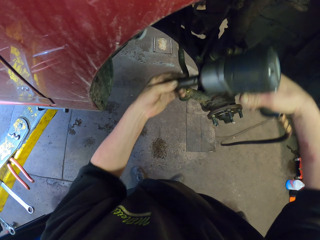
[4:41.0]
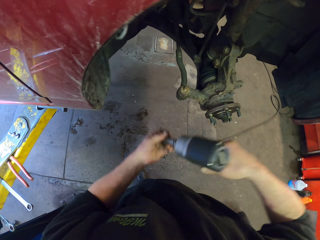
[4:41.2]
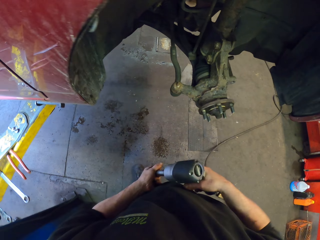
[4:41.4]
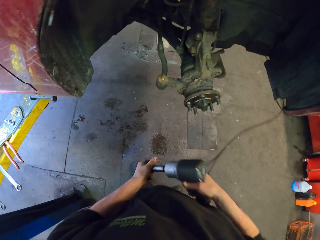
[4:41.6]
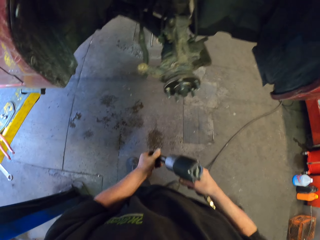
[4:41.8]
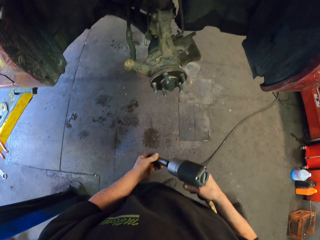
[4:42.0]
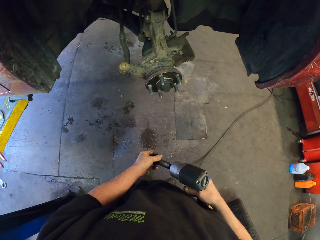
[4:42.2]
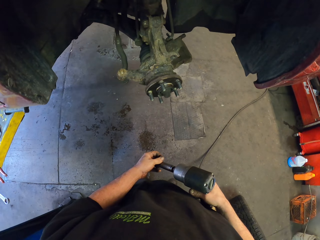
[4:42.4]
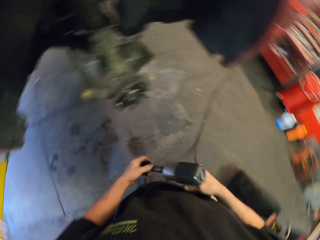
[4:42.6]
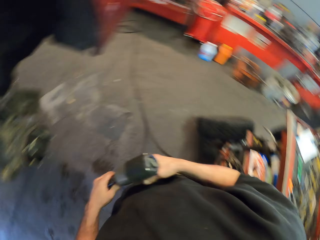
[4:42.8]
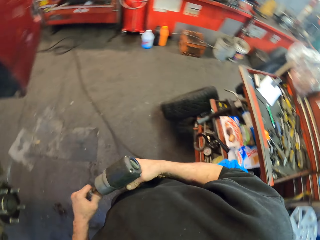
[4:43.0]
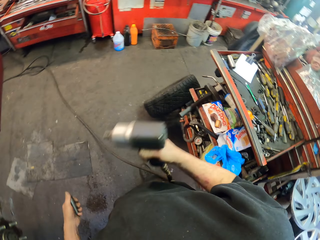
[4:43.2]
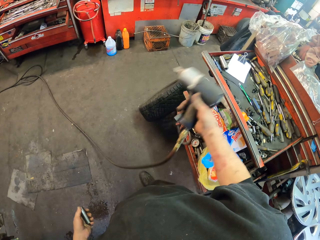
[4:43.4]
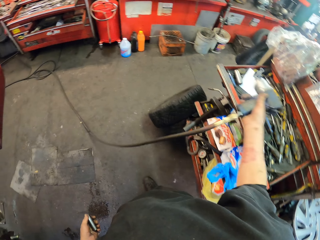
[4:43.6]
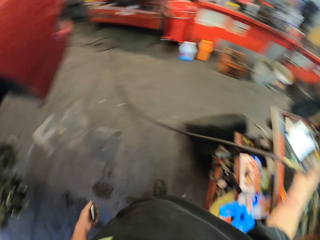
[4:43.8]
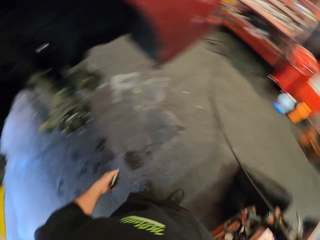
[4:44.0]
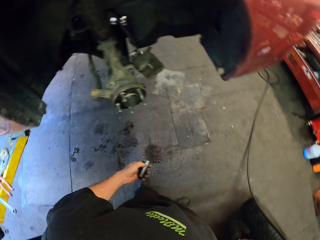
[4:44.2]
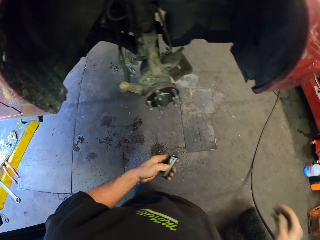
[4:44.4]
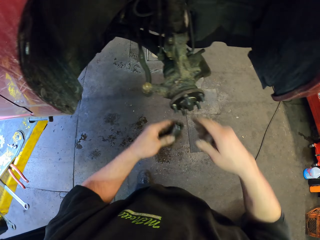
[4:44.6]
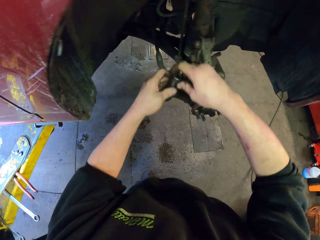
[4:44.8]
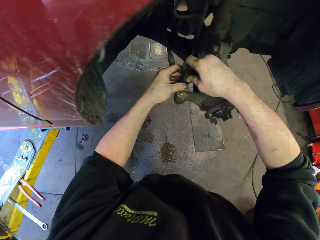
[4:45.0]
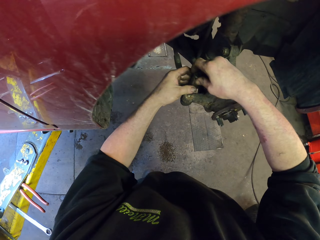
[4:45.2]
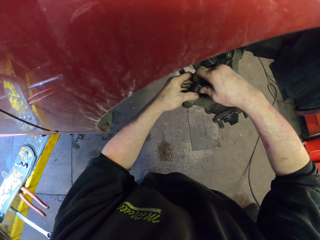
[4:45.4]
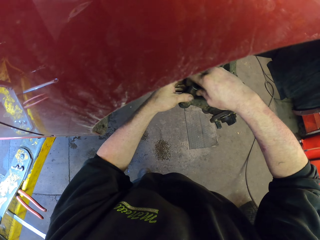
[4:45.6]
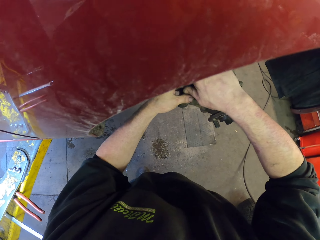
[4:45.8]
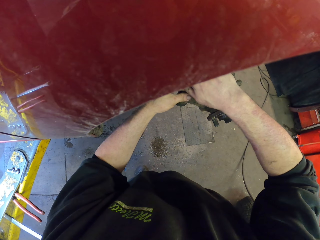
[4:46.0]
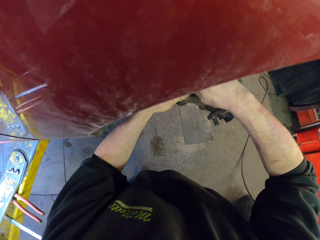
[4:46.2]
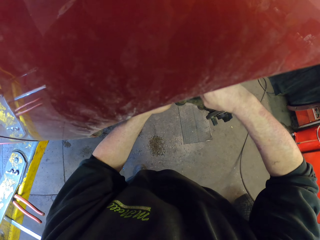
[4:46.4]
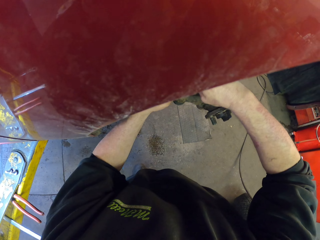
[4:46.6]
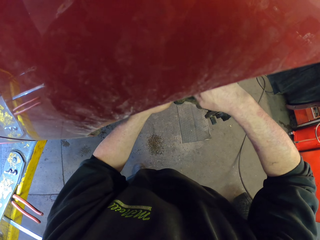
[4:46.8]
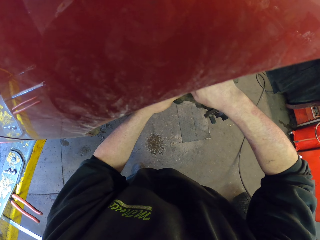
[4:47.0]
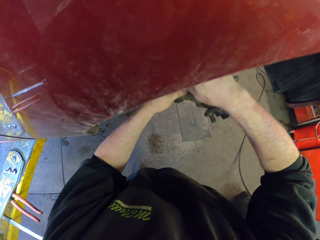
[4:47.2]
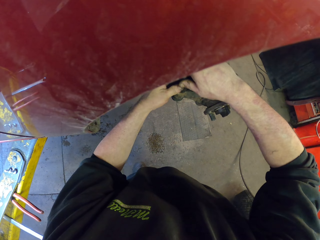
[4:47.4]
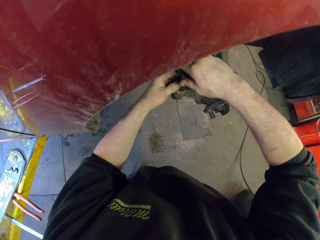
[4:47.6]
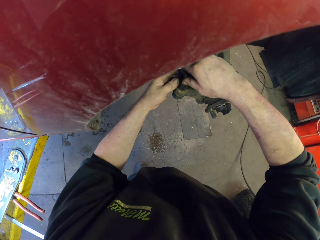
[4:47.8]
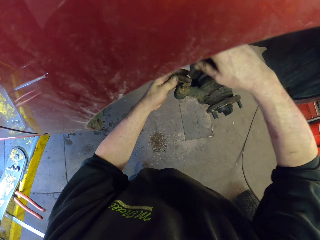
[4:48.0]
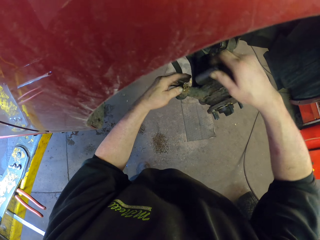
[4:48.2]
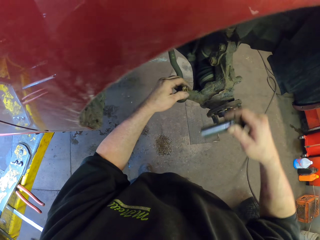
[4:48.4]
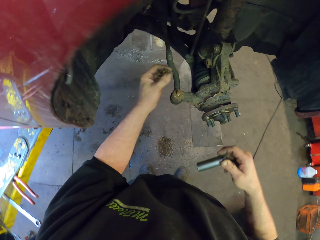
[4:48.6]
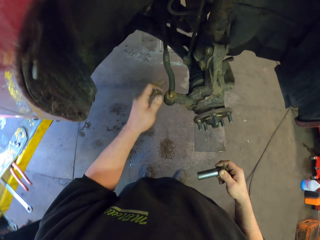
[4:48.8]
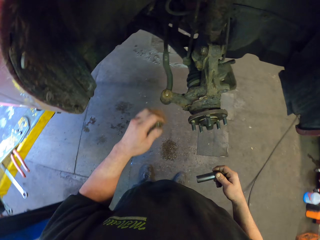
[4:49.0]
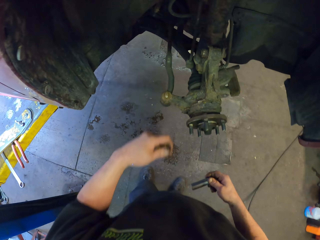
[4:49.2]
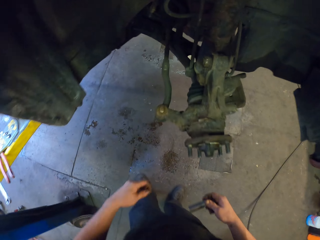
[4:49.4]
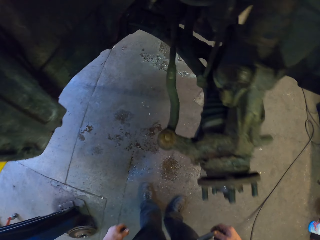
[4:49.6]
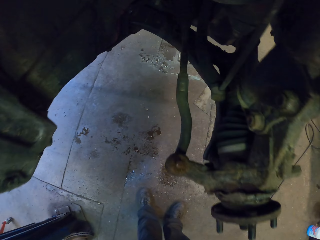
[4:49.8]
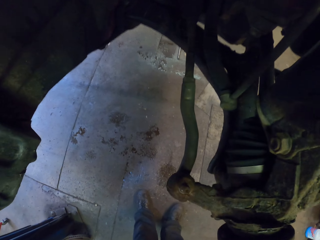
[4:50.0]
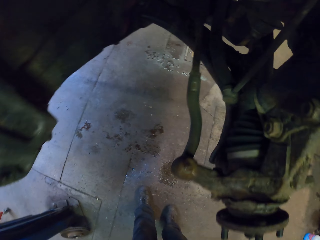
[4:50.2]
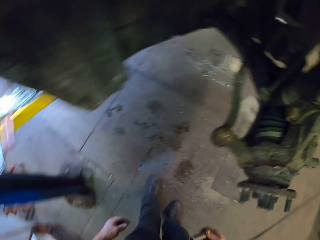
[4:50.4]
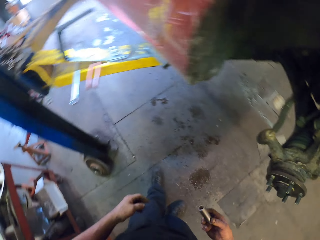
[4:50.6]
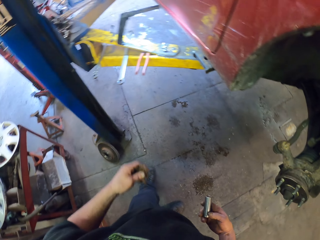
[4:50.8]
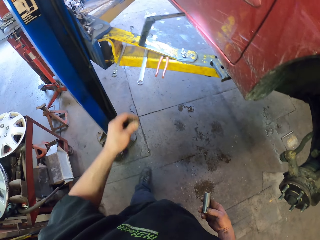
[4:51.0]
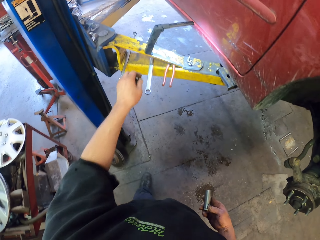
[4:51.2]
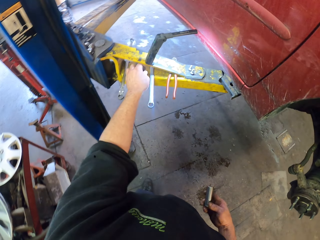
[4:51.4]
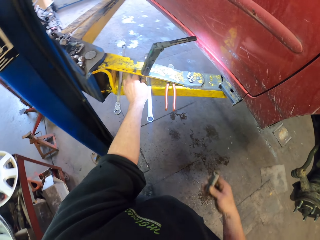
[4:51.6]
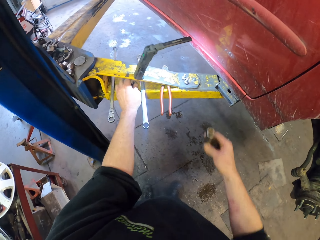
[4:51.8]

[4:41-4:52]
The camera wearer removes the round gun from the nut gun. They put the drill on the drawer. They fix the round spanner on the vehicle. They remove the spanner from the spare. They stare at the steel.

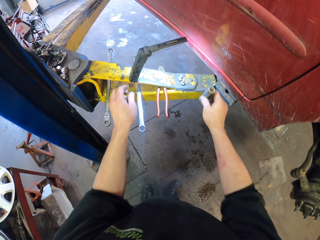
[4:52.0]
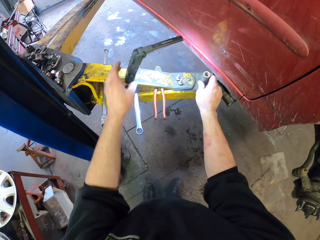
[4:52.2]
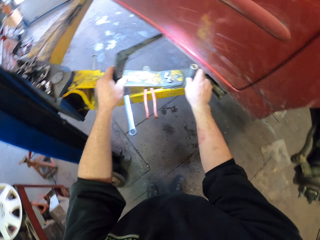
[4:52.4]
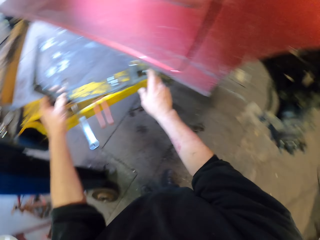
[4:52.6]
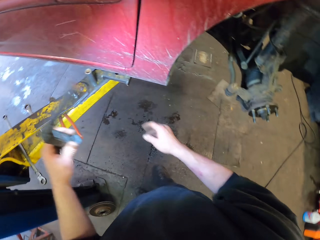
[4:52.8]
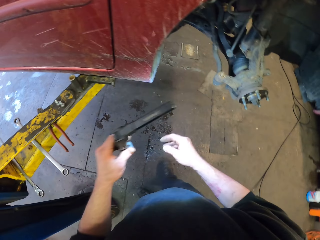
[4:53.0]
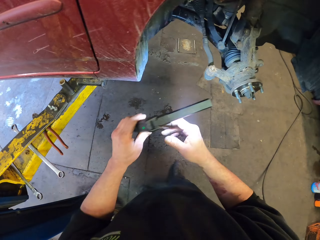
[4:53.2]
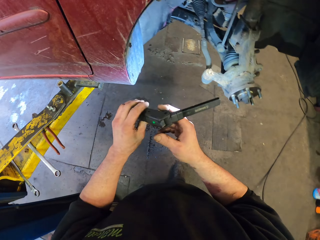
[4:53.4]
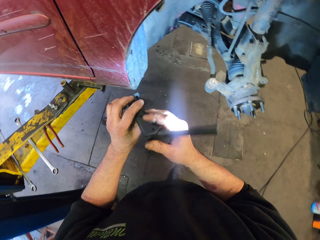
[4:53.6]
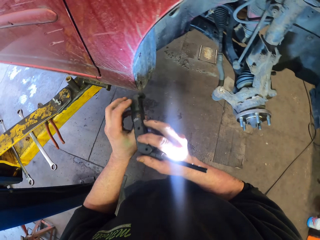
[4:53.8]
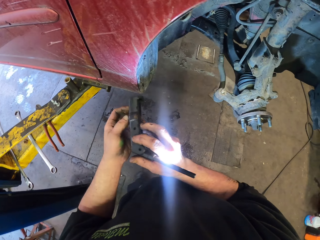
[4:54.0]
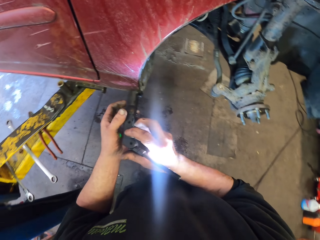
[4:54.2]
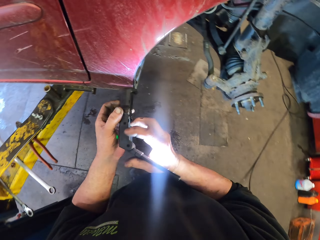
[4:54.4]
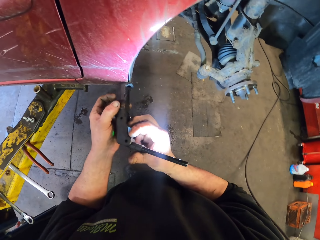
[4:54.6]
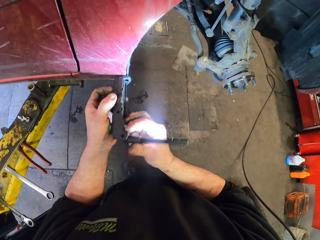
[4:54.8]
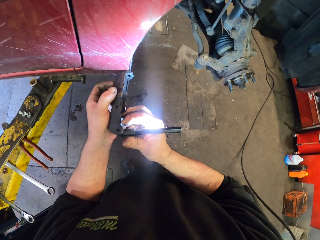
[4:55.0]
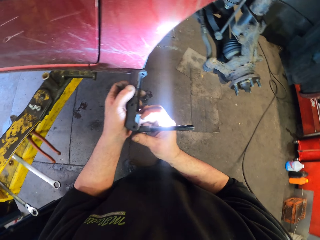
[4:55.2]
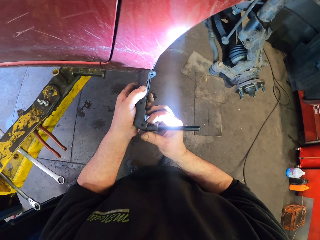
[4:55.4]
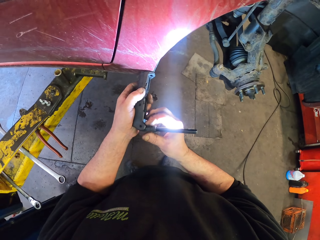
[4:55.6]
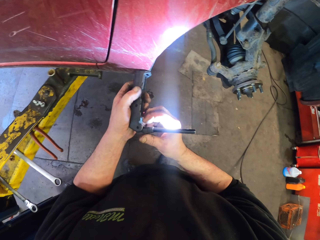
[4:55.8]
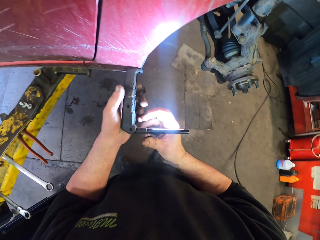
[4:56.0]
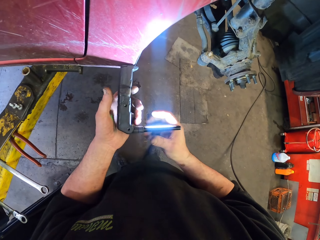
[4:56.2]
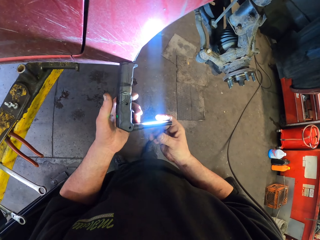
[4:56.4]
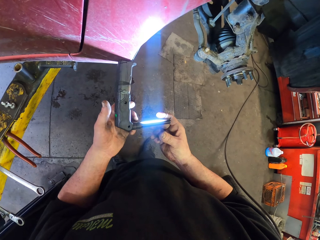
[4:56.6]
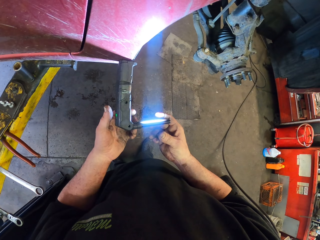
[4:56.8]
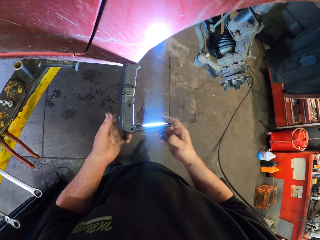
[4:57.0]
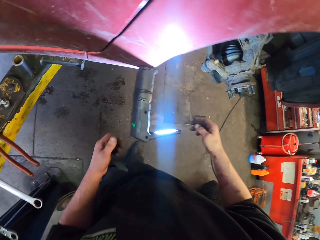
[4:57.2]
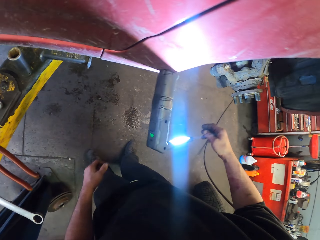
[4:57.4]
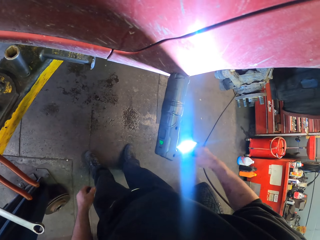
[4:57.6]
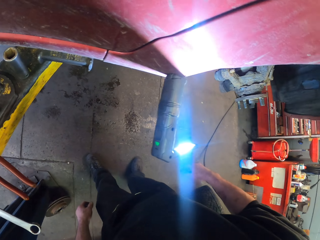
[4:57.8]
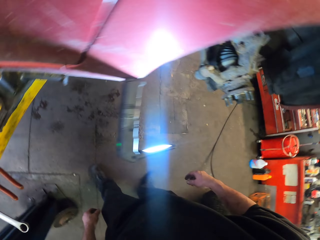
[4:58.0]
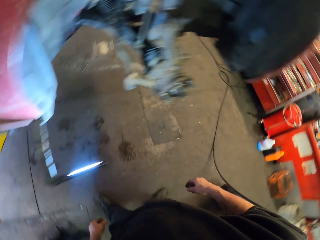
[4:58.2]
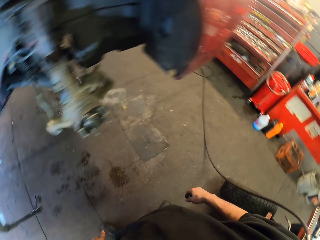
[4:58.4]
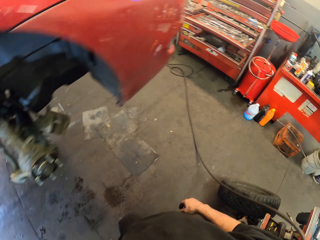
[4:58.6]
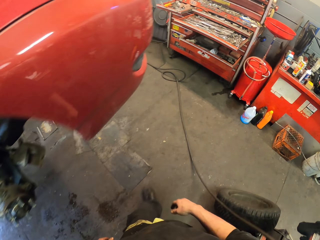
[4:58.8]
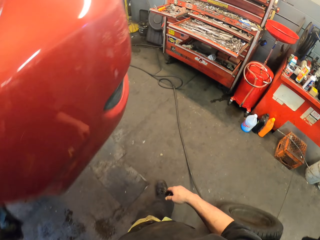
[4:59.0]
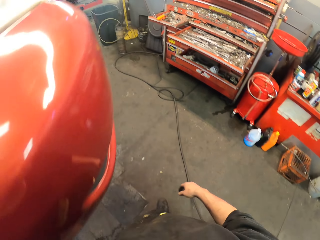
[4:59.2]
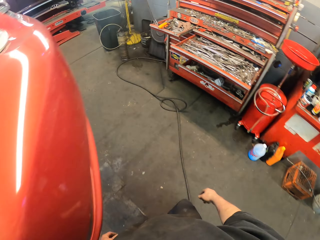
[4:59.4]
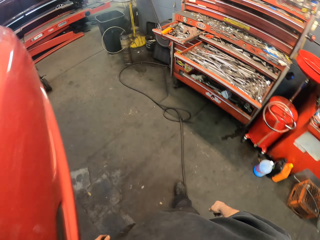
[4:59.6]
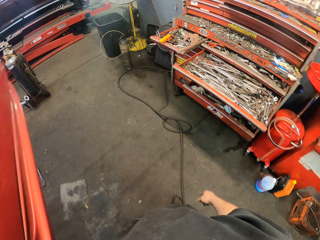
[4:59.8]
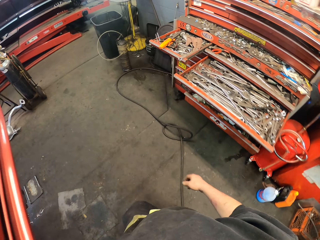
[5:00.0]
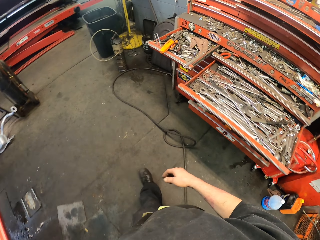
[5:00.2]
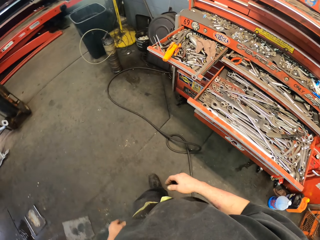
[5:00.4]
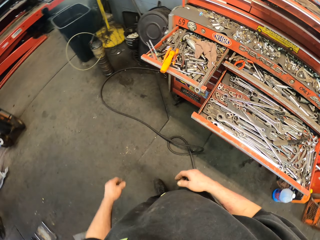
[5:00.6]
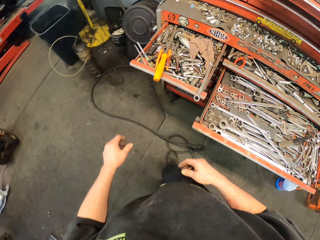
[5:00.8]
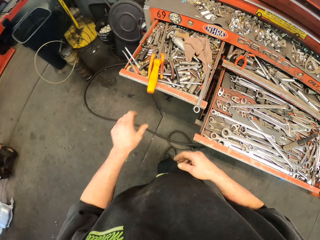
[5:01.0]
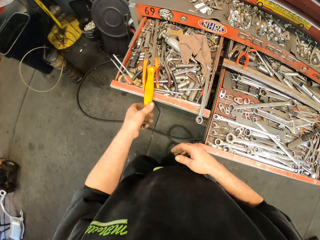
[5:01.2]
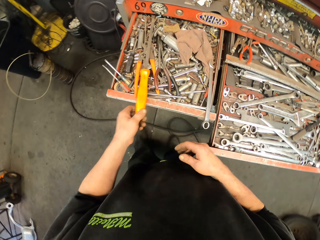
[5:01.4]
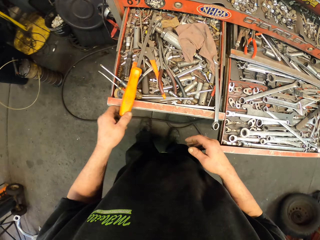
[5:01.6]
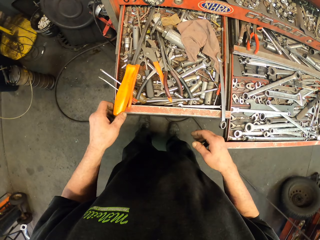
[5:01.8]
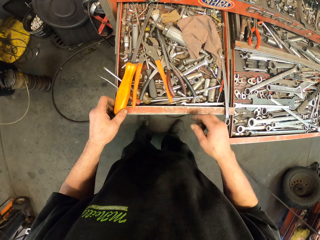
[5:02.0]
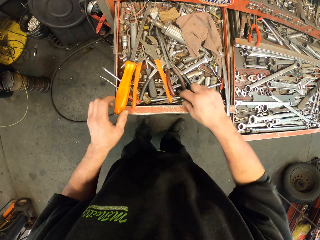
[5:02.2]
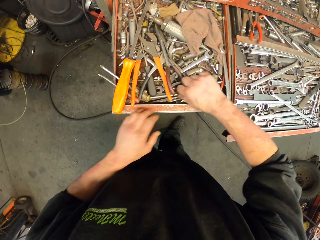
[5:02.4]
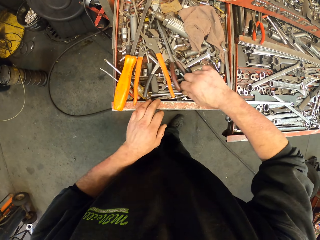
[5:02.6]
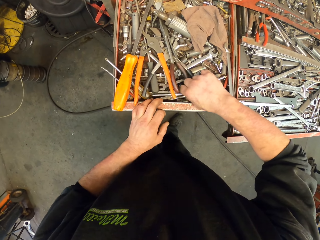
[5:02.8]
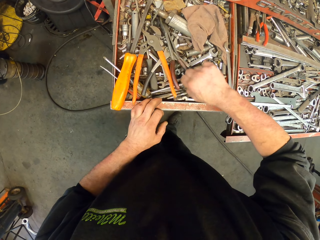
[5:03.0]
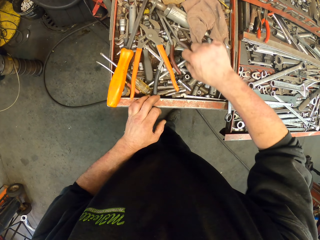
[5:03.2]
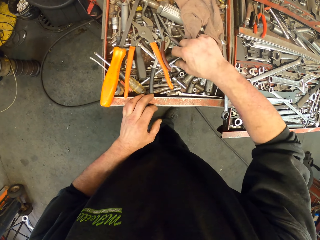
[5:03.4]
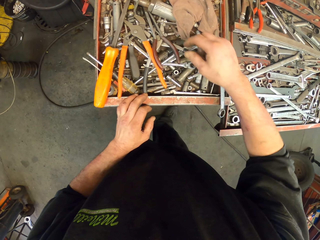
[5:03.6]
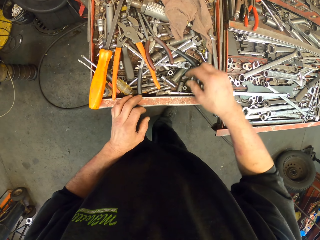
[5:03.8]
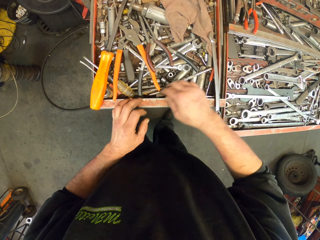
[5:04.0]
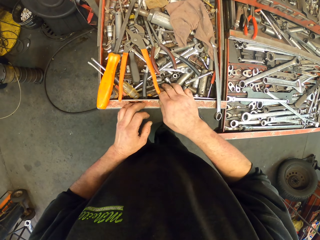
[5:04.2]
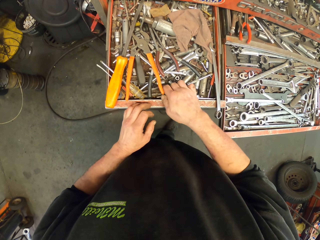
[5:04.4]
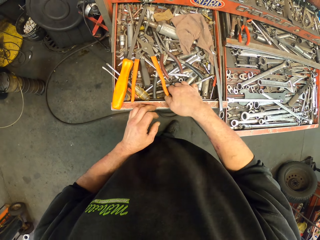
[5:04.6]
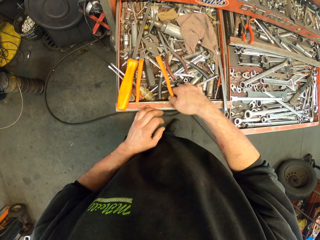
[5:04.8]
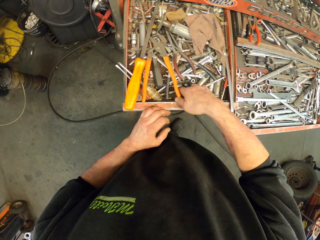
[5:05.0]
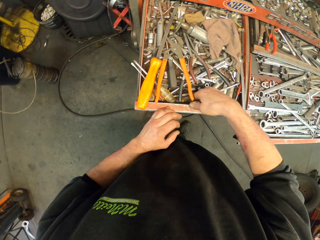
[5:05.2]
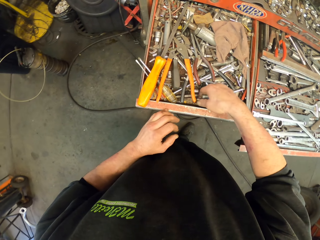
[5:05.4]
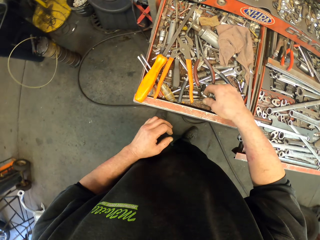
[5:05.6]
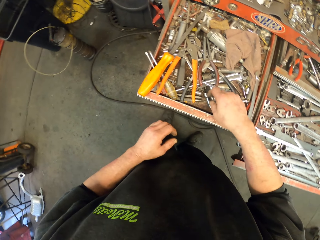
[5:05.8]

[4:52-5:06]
The camera wearer puts the nut on metal and puts the spanner on metal. They pick up a torch. They fix the torch on the vehicle. They walk in the room. They hold a chisel. They hold tools.
